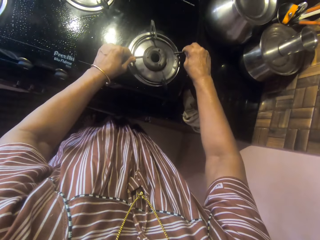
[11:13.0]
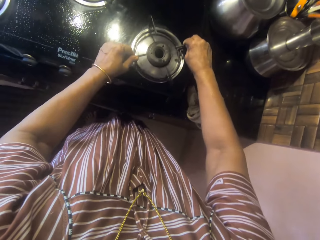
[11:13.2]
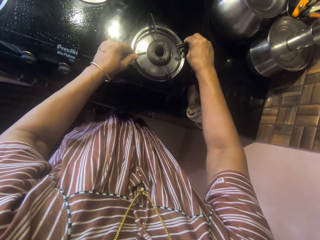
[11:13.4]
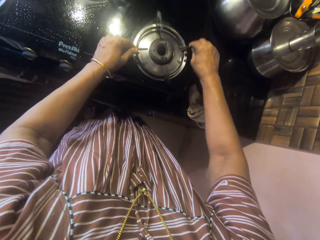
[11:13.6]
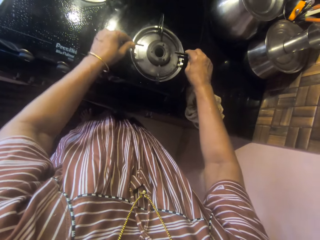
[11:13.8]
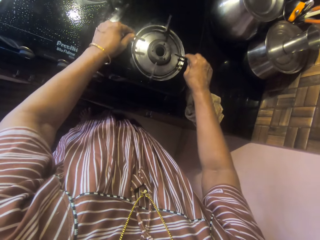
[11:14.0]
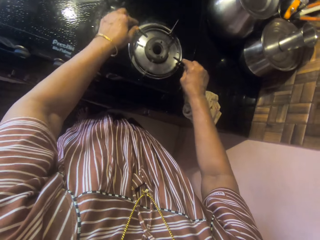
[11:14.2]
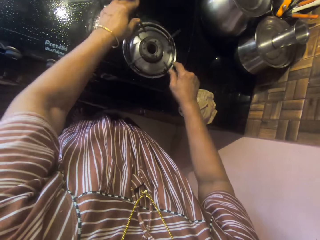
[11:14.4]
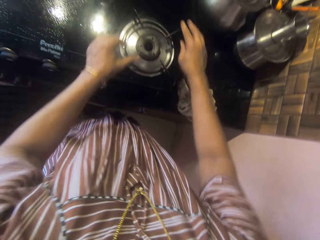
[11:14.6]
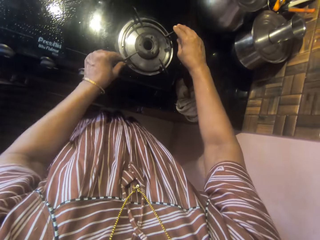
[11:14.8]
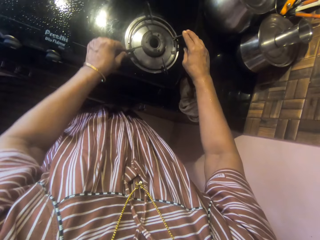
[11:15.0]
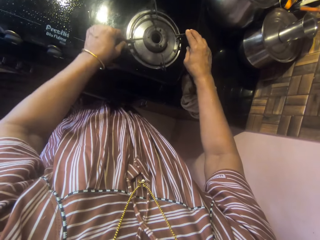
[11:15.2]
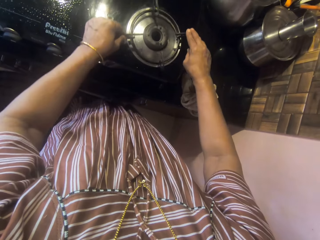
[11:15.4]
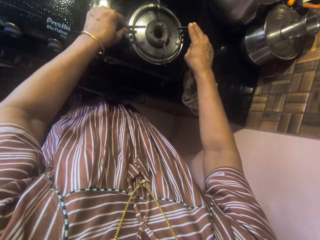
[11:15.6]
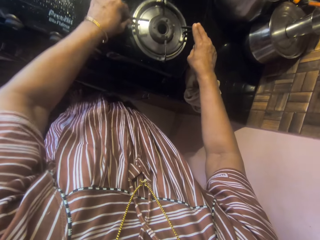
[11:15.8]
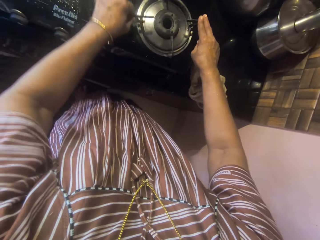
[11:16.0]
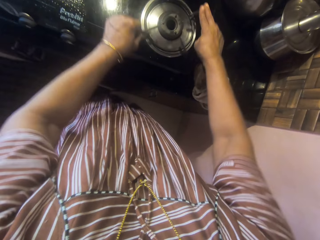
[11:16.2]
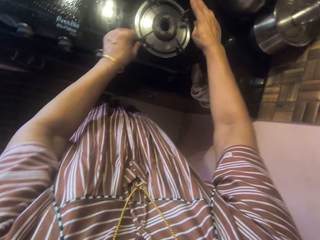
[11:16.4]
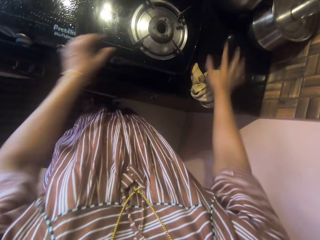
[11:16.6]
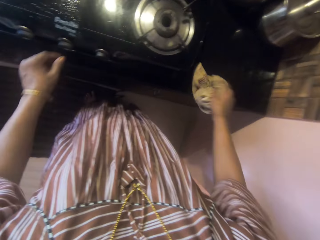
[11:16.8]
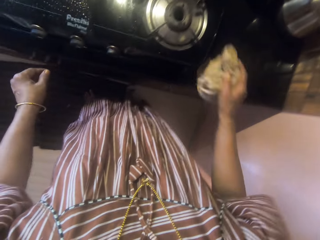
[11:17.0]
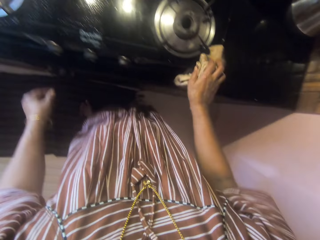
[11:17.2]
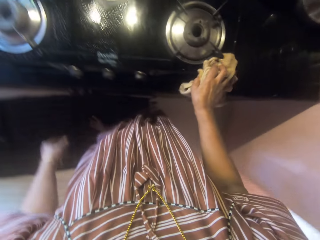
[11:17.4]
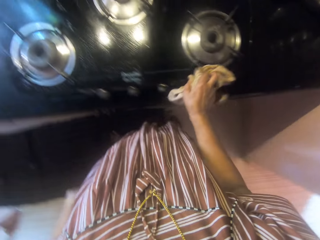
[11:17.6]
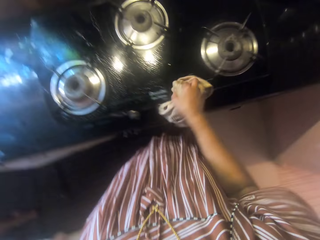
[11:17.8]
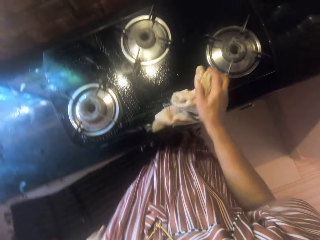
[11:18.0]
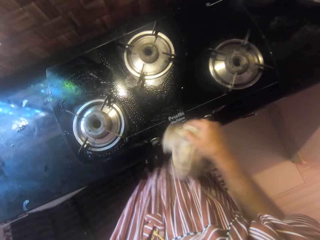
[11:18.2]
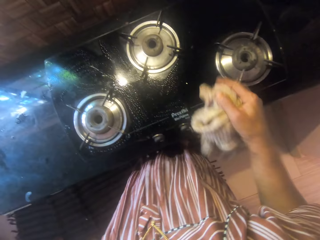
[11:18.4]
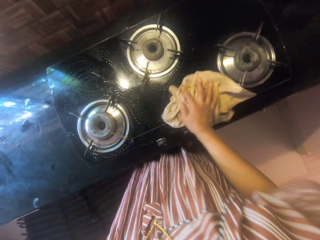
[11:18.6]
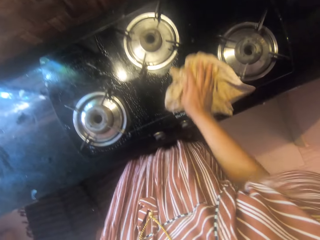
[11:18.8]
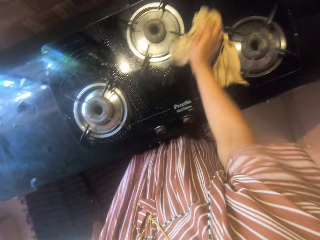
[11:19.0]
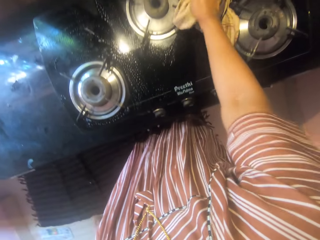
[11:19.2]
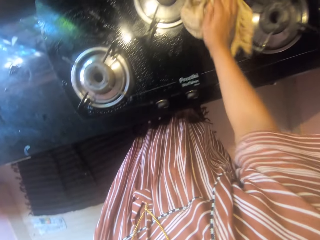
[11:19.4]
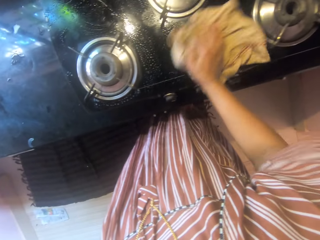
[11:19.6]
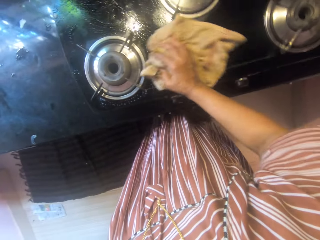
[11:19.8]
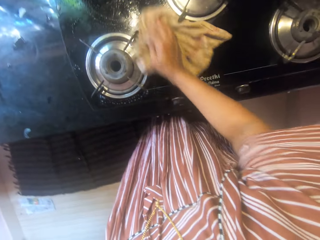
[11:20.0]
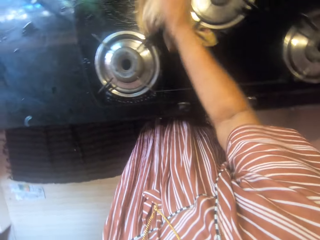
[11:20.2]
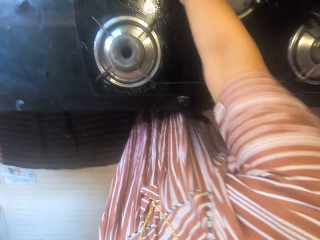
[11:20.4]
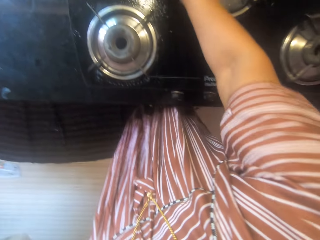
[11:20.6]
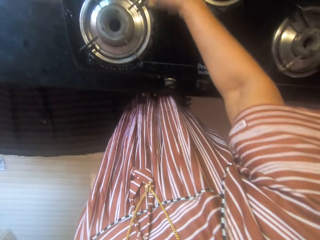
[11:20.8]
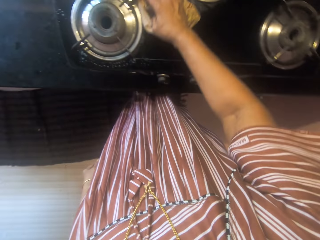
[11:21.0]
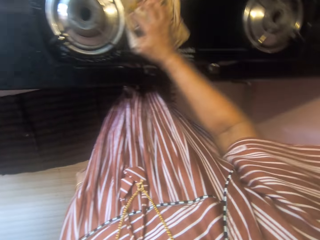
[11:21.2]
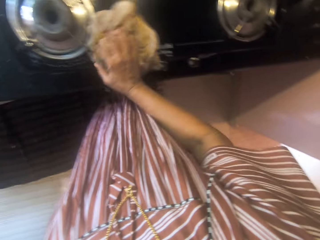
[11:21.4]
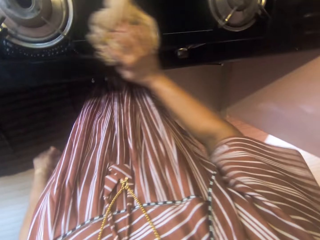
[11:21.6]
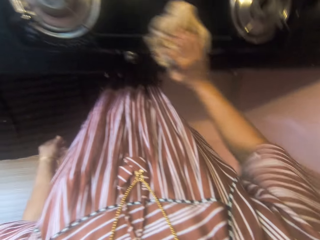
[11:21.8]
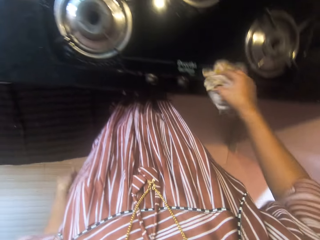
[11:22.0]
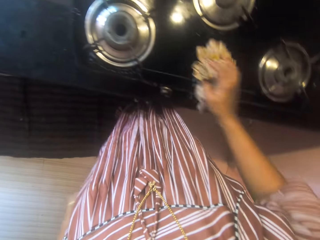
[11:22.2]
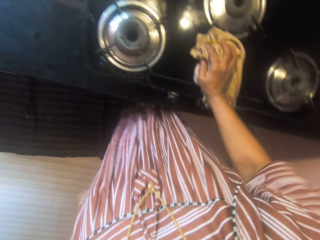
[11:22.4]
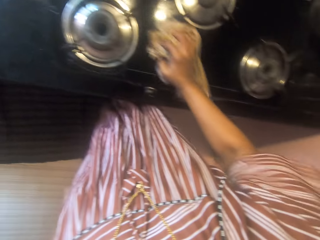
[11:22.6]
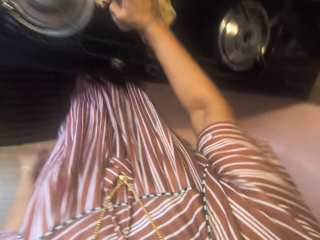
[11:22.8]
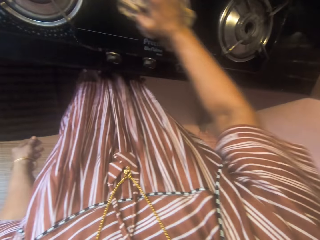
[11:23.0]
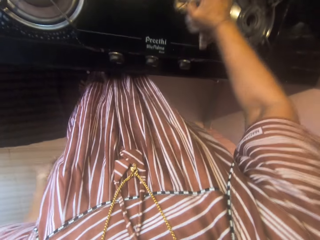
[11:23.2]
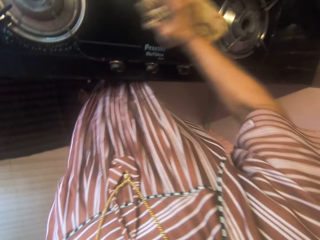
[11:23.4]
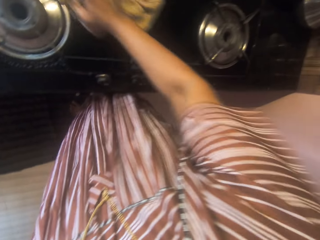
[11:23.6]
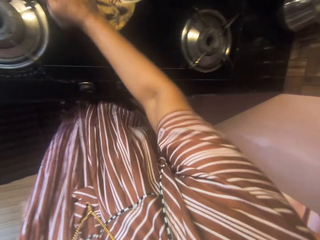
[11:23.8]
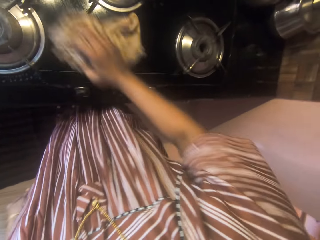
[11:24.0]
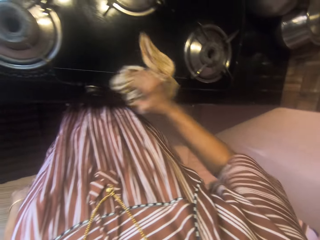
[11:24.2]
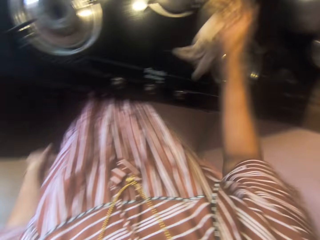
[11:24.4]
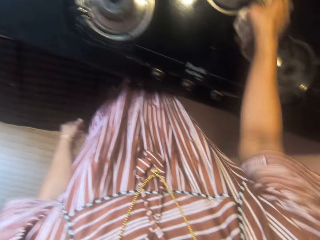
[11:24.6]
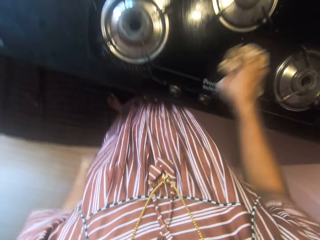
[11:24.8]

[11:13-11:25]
The camera wearer picks up the kitchen towel. She cleans the gas top with the wet rag in her right hand.

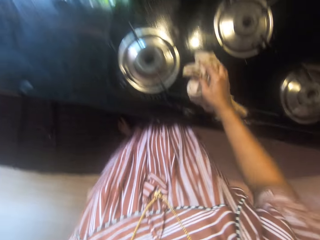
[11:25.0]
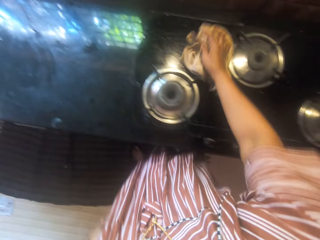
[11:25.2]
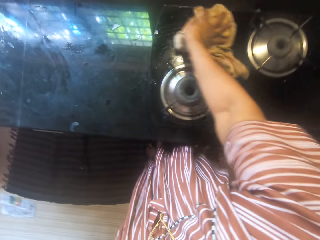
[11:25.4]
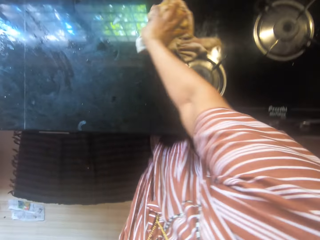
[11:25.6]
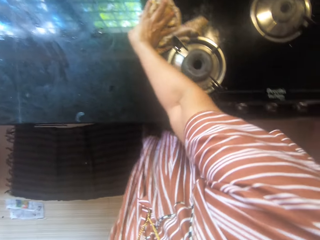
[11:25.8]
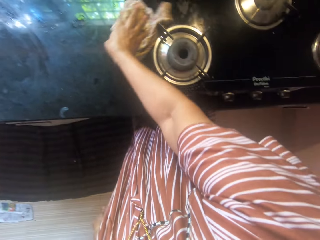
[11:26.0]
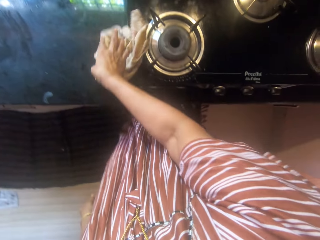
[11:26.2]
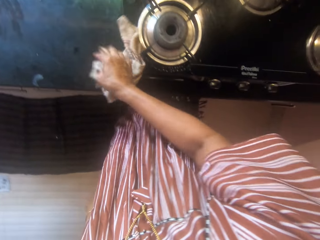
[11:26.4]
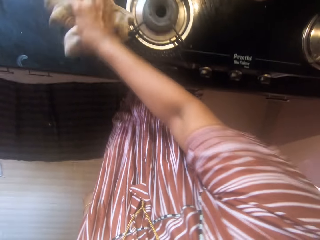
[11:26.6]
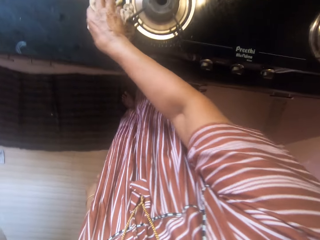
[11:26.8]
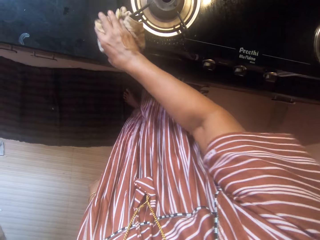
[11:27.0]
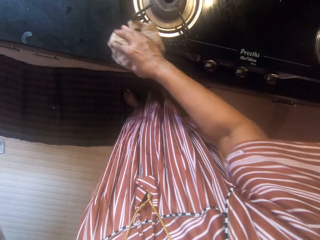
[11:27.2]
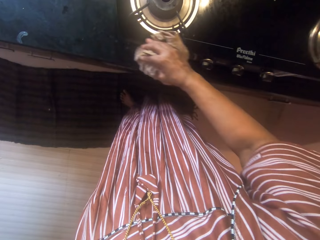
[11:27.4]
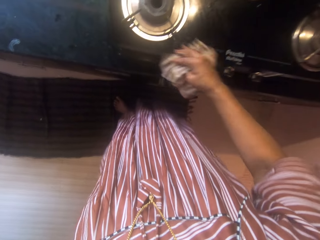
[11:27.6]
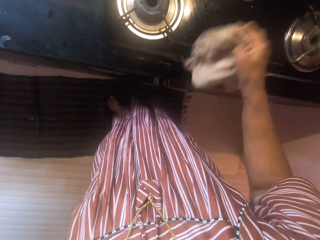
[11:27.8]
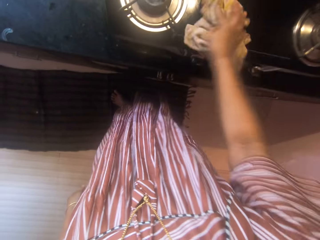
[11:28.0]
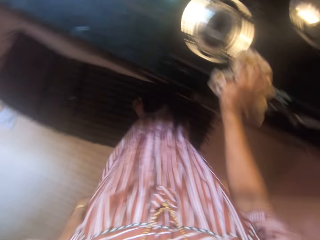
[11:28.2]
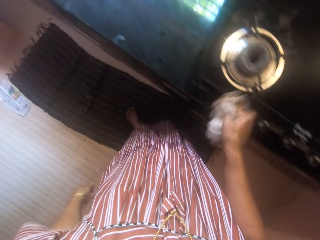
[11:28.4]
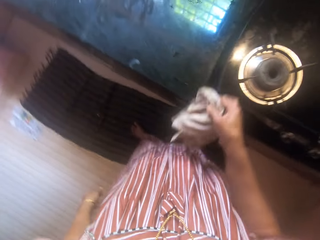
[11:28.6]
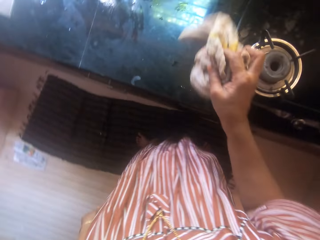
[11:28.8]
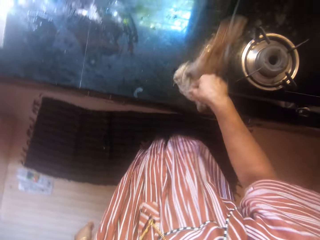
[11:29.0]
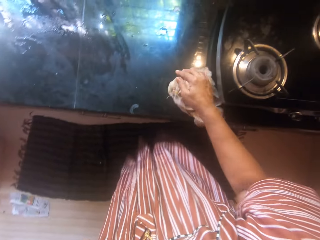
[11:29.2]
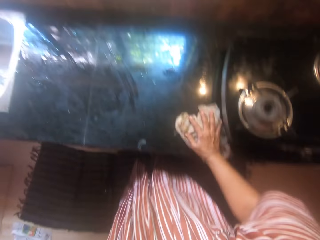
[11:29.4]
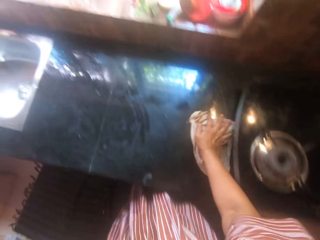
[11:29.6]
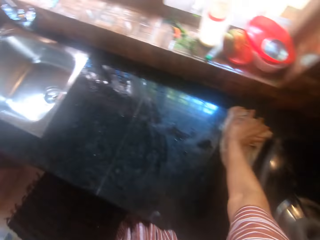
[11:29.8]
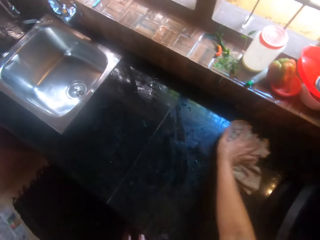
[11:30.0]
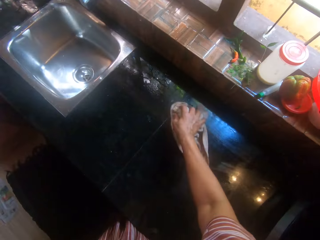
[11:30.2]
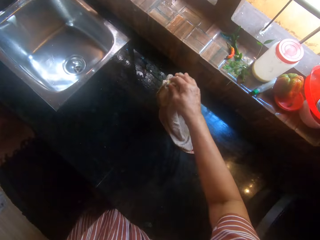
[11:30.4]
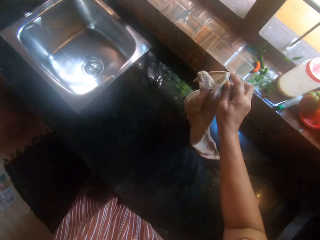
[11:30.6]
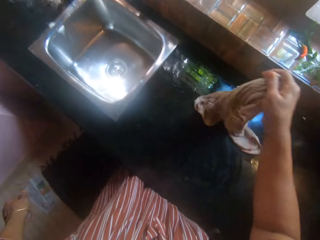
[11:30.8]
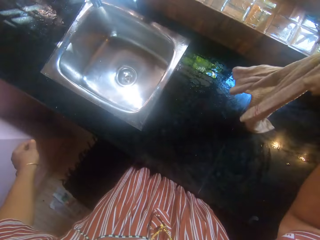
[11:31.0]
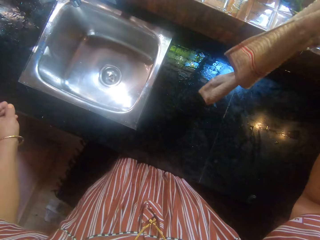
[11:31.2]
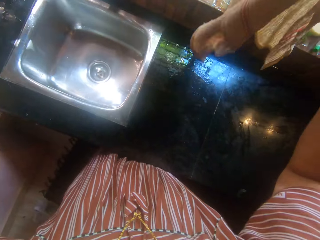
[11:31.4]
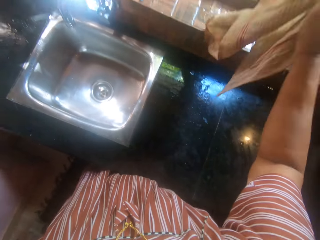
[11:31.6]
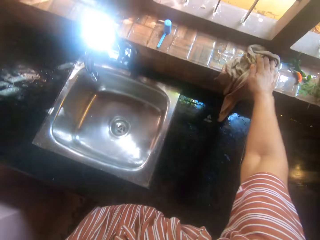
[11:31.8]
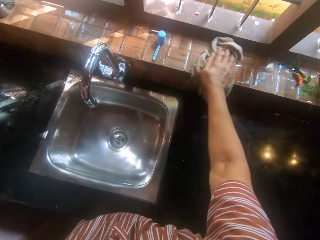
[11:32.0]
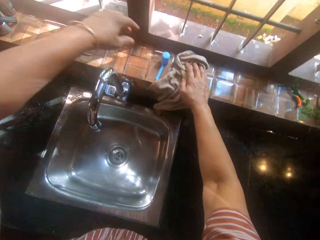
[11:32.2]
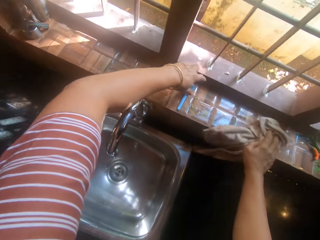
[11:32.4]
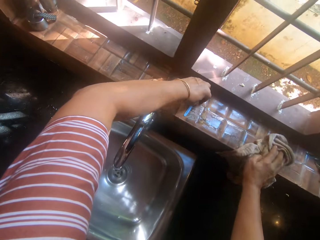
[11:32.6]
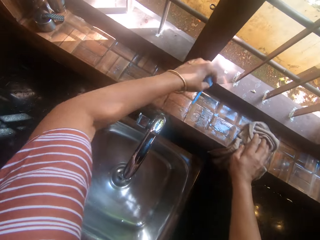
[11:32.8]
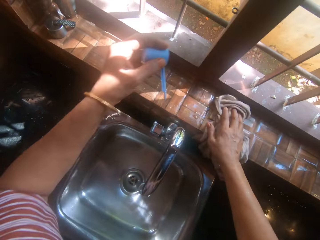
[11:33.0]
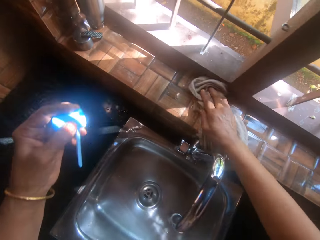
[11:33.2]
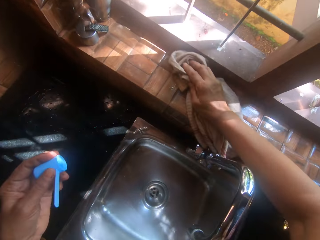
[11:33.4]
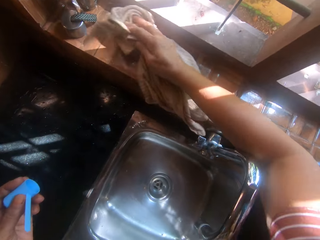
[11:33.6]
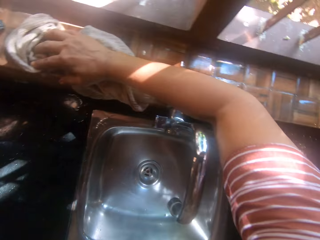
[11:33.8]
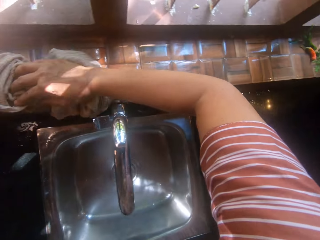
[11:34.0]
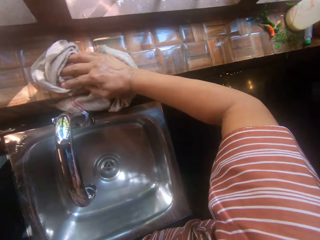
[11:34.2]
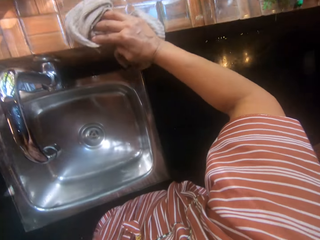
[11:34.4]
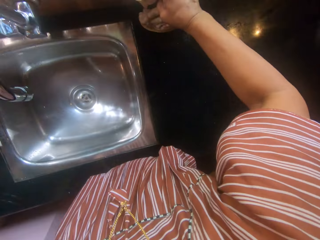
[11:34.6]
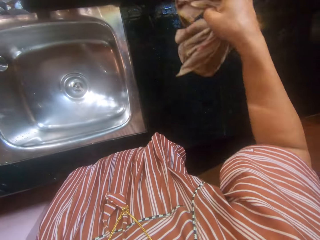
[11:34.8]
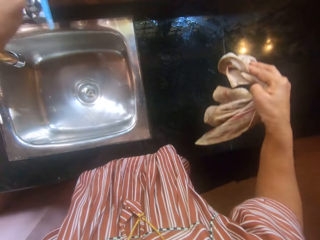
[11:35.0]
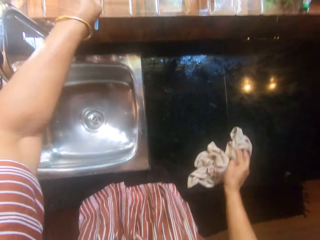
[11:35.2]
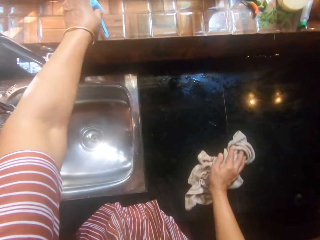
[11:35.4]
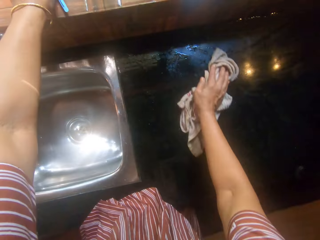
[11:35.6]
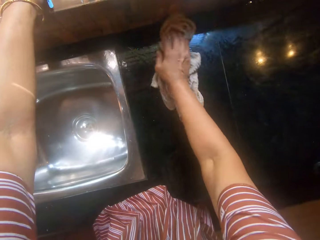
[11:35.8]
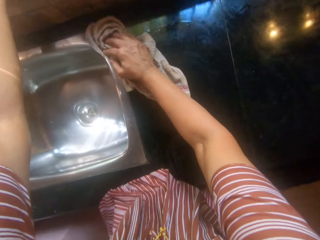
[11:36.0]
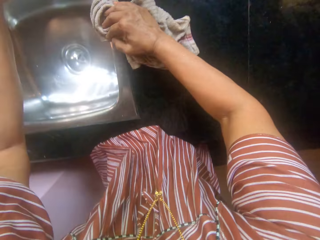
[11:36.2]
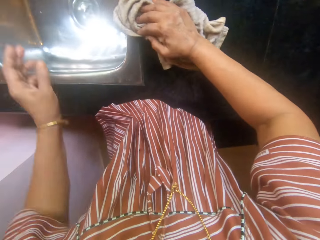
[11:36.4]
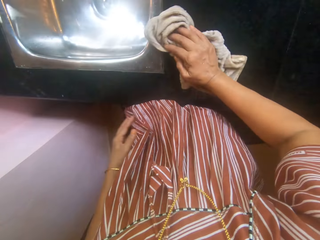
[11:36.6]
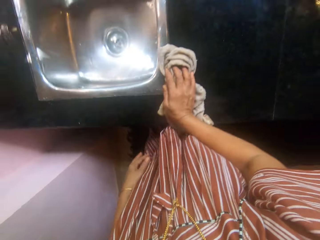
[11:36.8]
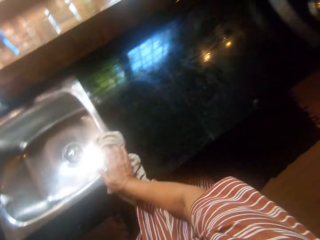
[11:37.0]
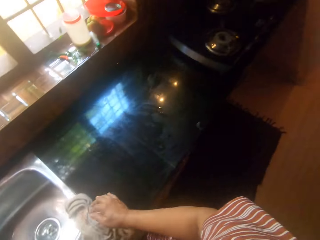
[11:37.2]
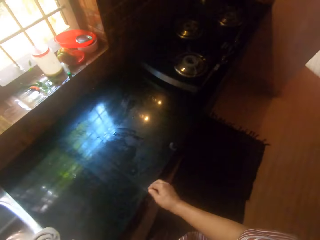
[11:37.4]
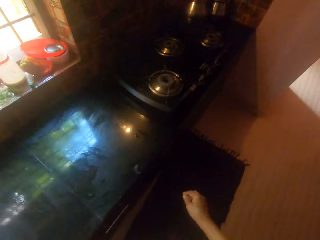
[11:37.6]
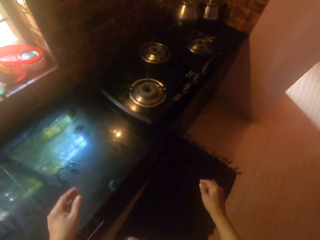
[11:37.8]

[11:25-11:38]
The camera wearer cleans the slab with the towel in her right hand. She cleans the slab near the window with the towel in her right hand. She picks up a blue plastic from the slab near the window with her left hand. She cleans the slab near the window with the towel in her right hand. She places the blue plastic on the slab near the window with her left hand. She cleans the slab with the towel in her right hand. She walks around the kitchen.
